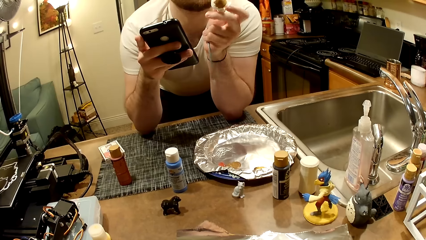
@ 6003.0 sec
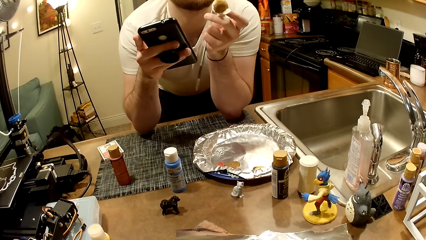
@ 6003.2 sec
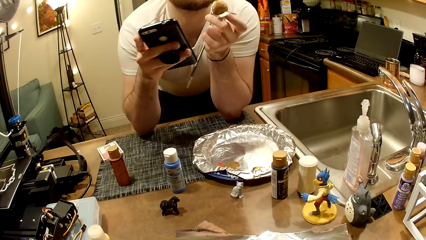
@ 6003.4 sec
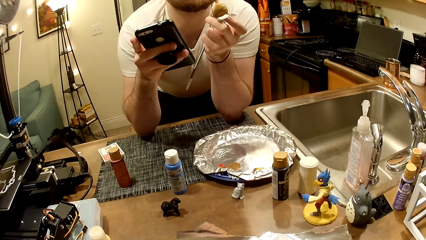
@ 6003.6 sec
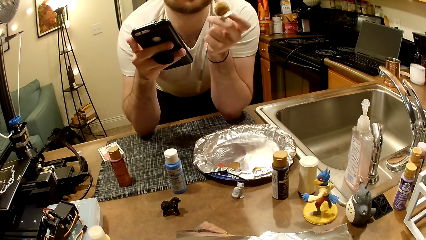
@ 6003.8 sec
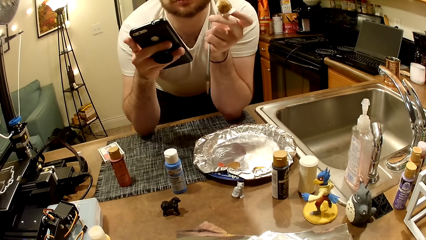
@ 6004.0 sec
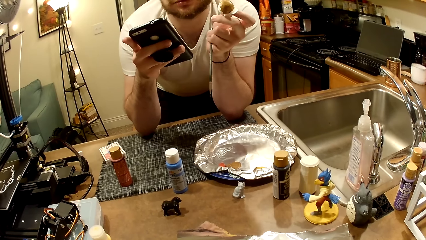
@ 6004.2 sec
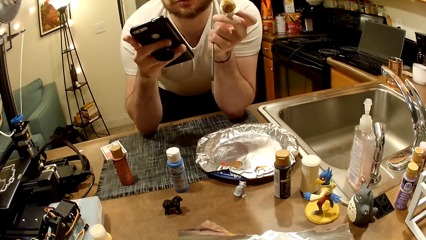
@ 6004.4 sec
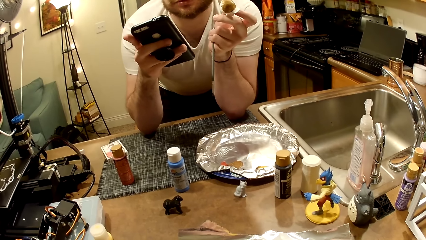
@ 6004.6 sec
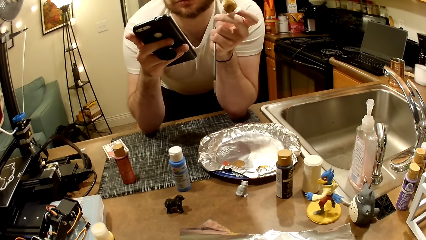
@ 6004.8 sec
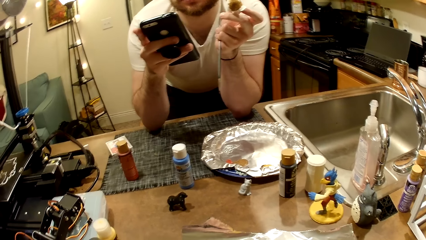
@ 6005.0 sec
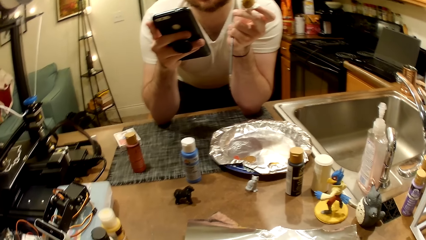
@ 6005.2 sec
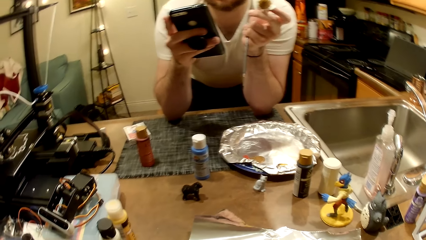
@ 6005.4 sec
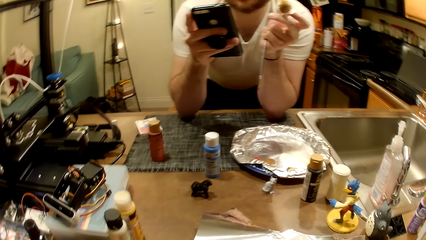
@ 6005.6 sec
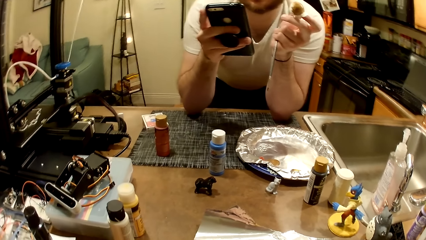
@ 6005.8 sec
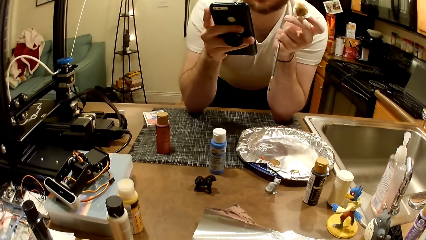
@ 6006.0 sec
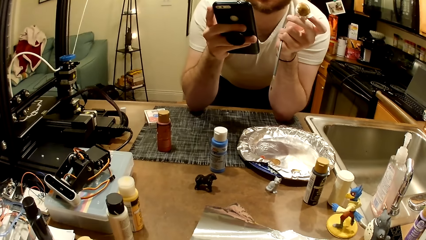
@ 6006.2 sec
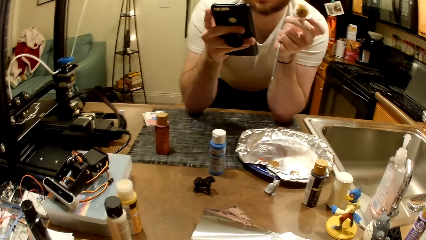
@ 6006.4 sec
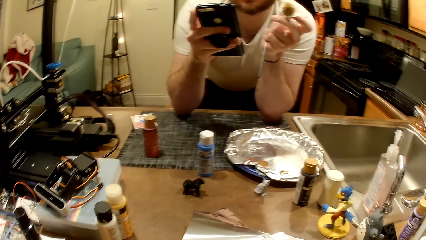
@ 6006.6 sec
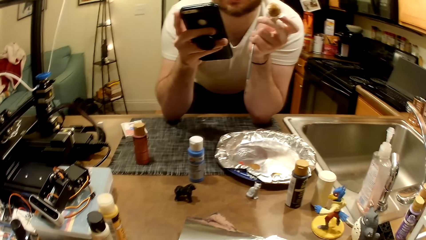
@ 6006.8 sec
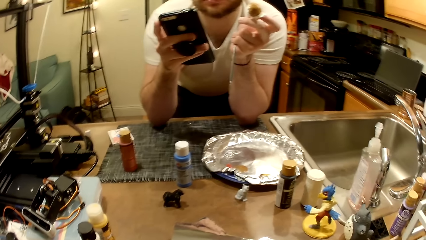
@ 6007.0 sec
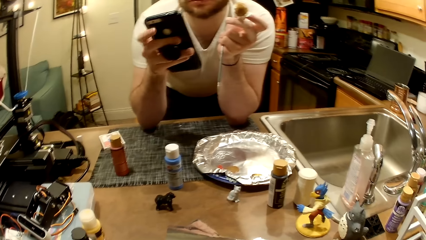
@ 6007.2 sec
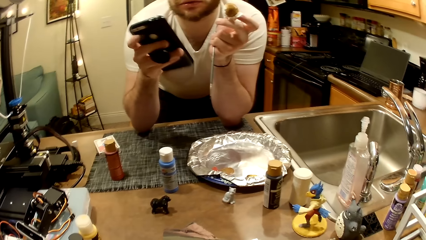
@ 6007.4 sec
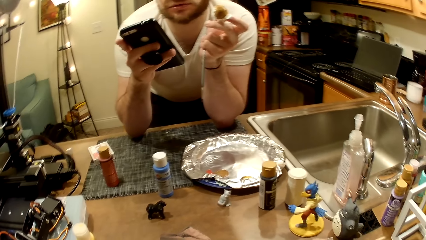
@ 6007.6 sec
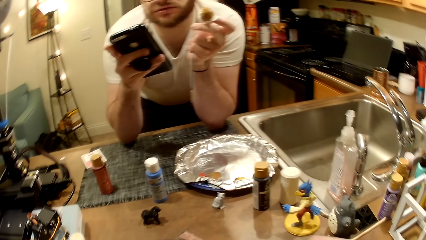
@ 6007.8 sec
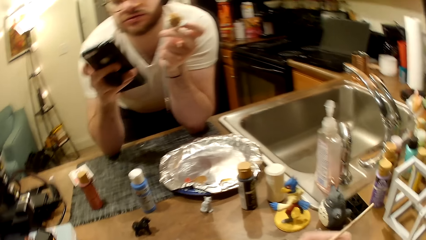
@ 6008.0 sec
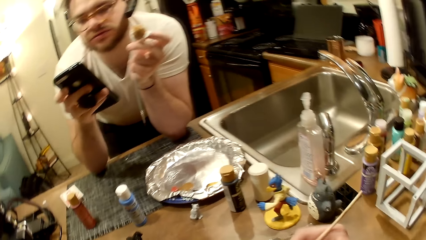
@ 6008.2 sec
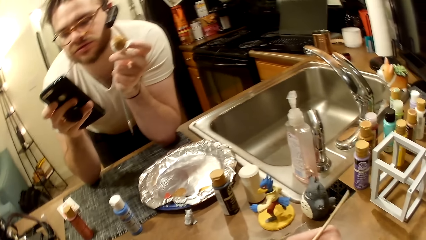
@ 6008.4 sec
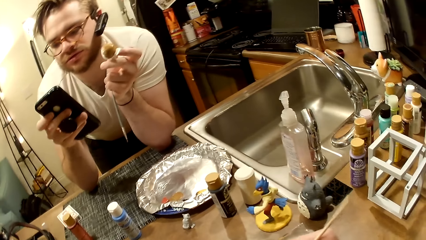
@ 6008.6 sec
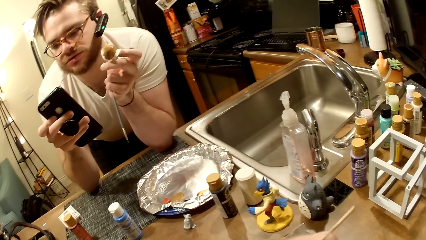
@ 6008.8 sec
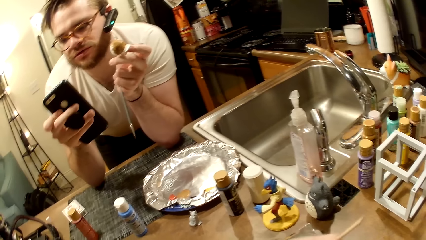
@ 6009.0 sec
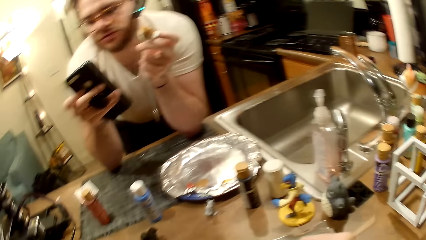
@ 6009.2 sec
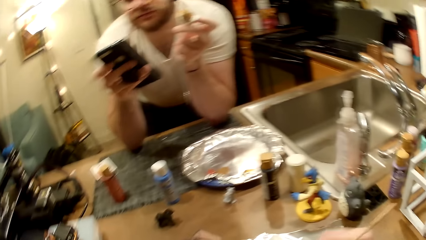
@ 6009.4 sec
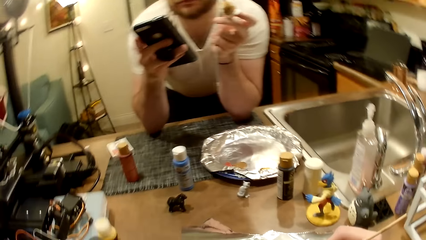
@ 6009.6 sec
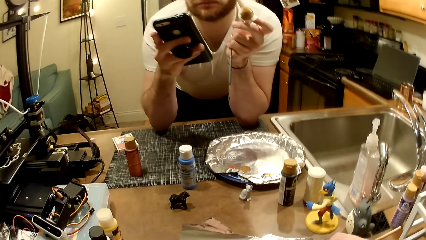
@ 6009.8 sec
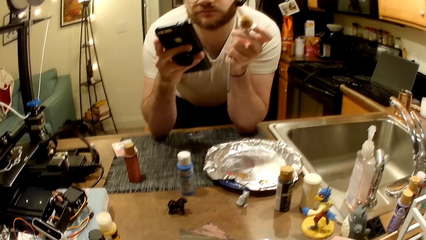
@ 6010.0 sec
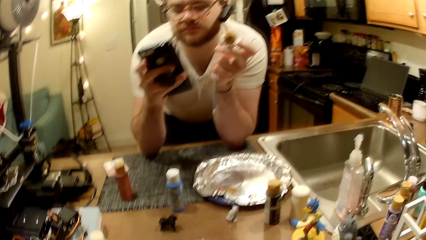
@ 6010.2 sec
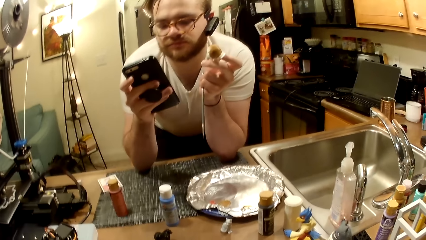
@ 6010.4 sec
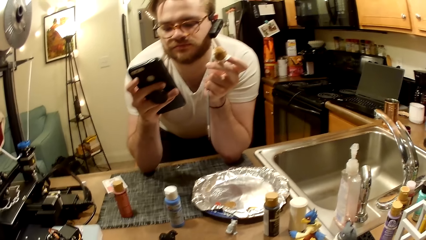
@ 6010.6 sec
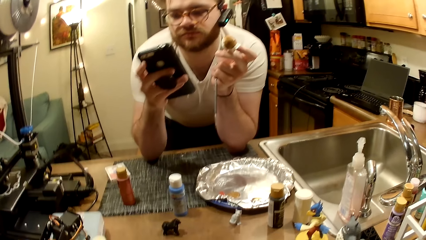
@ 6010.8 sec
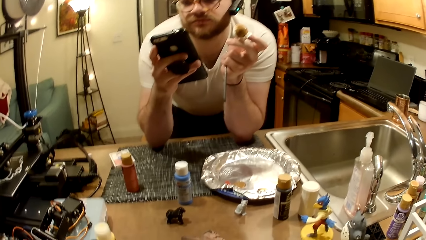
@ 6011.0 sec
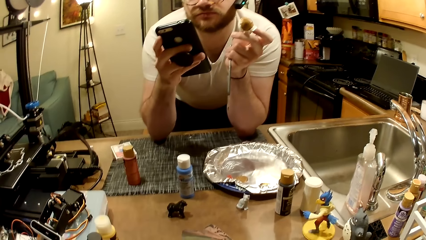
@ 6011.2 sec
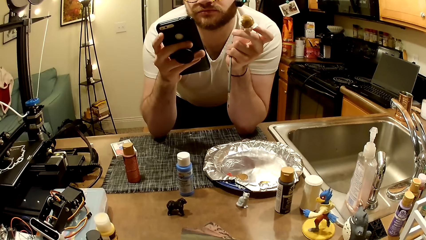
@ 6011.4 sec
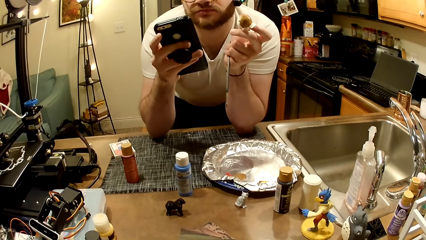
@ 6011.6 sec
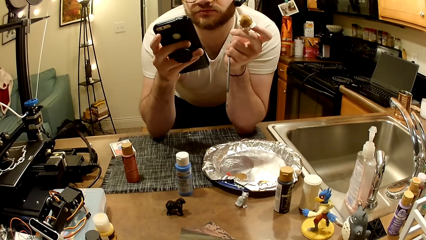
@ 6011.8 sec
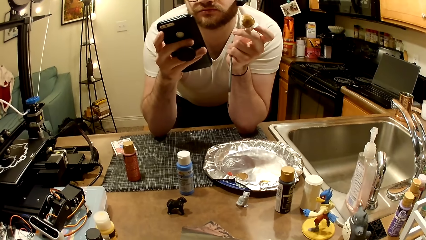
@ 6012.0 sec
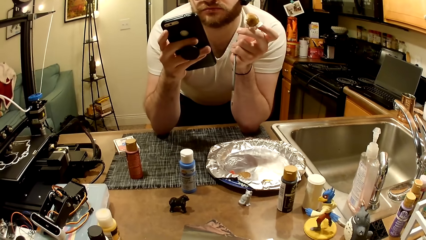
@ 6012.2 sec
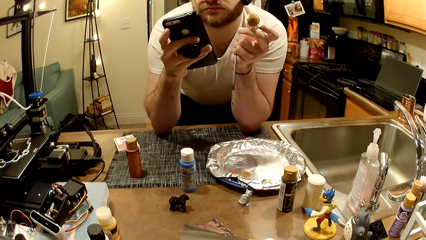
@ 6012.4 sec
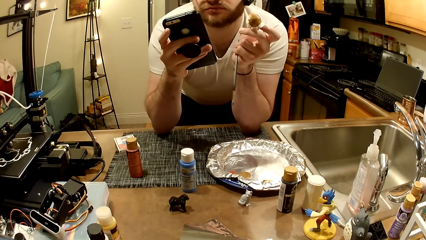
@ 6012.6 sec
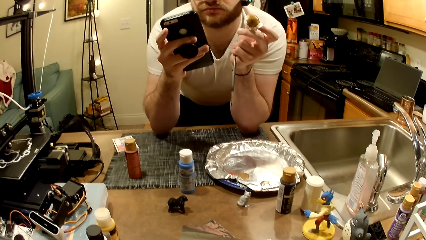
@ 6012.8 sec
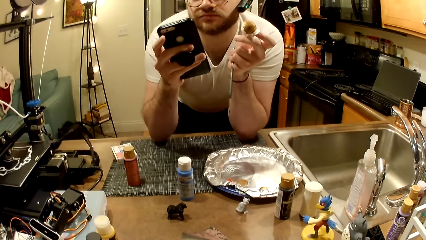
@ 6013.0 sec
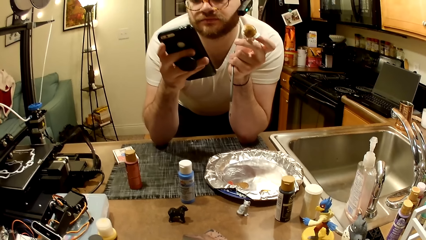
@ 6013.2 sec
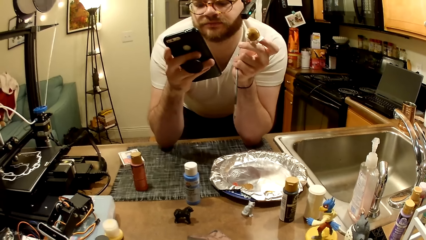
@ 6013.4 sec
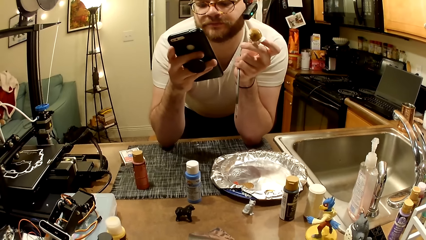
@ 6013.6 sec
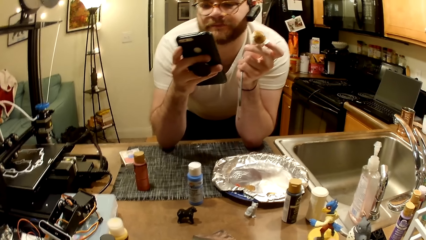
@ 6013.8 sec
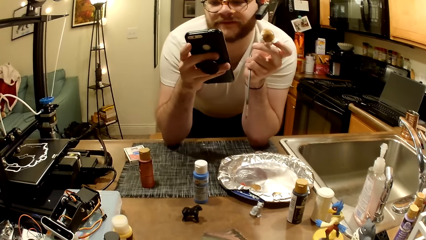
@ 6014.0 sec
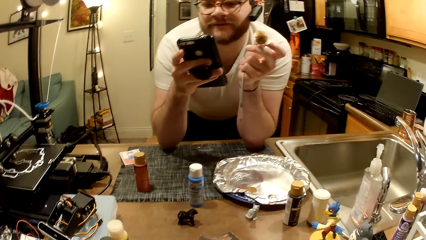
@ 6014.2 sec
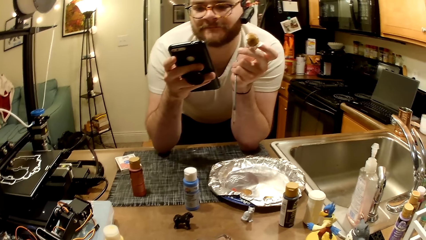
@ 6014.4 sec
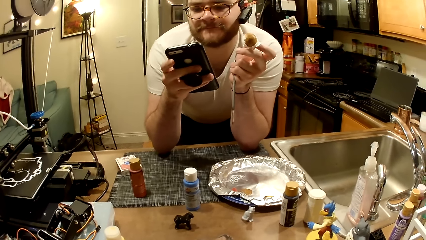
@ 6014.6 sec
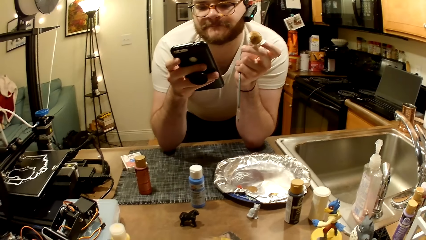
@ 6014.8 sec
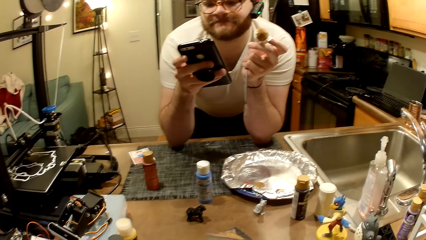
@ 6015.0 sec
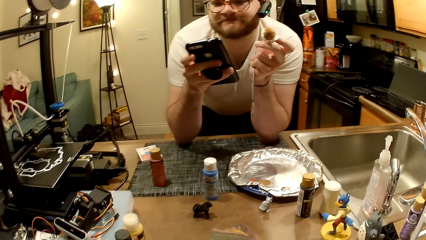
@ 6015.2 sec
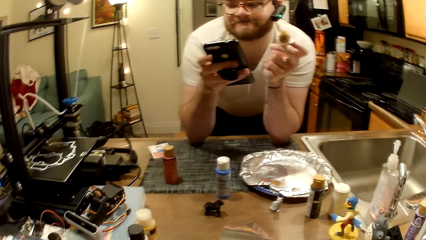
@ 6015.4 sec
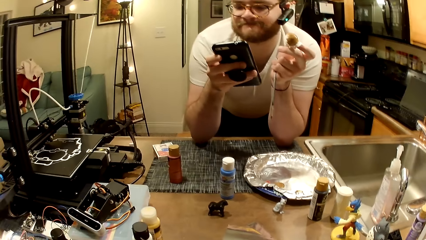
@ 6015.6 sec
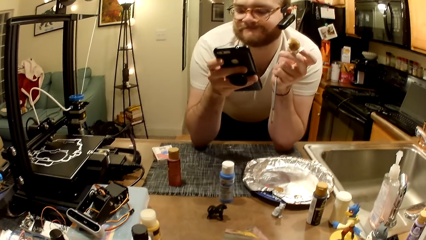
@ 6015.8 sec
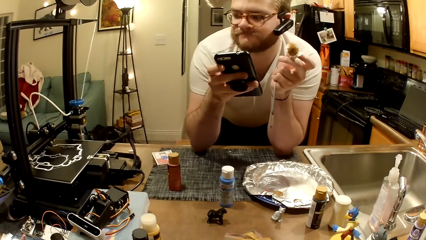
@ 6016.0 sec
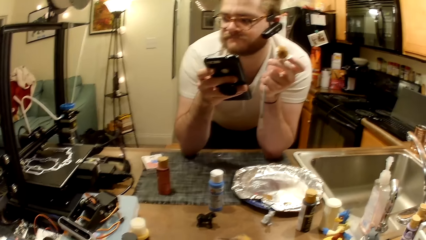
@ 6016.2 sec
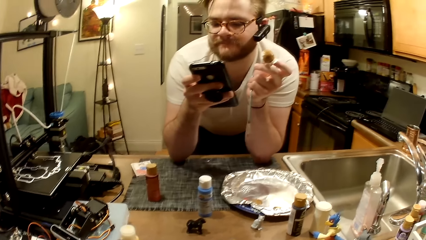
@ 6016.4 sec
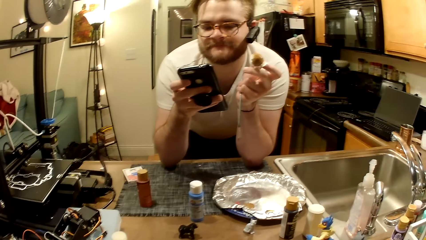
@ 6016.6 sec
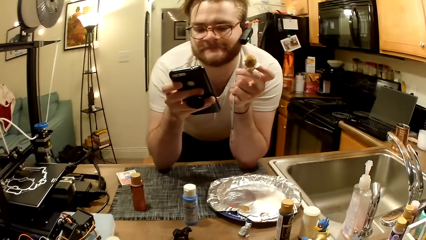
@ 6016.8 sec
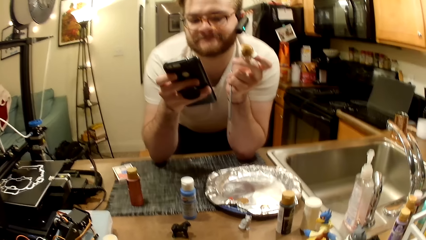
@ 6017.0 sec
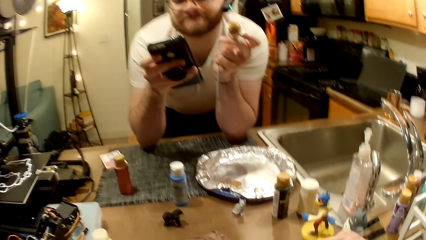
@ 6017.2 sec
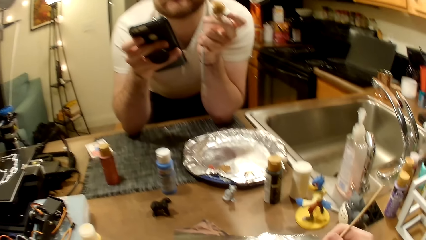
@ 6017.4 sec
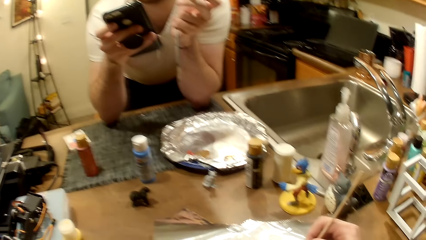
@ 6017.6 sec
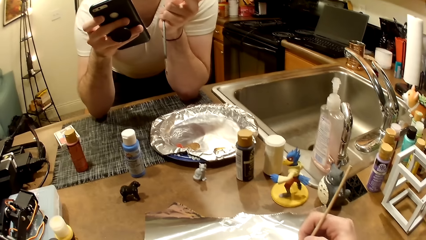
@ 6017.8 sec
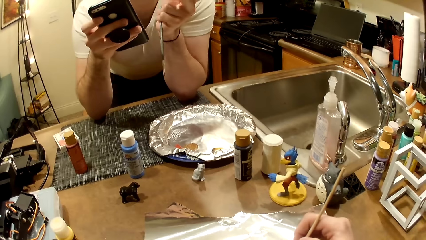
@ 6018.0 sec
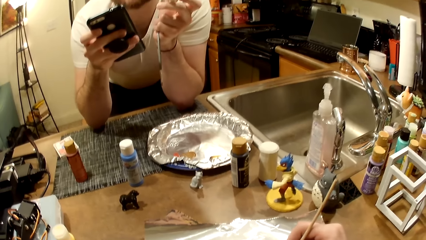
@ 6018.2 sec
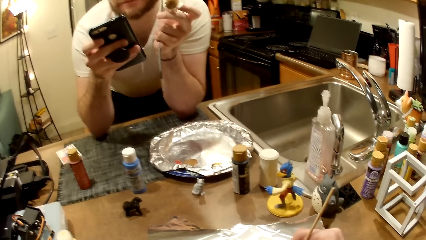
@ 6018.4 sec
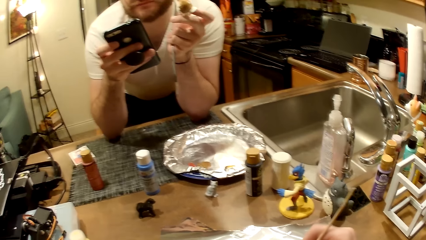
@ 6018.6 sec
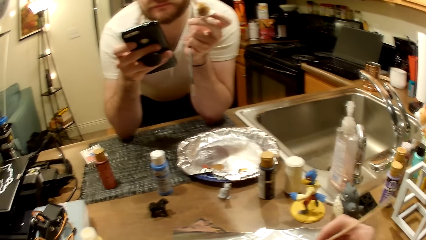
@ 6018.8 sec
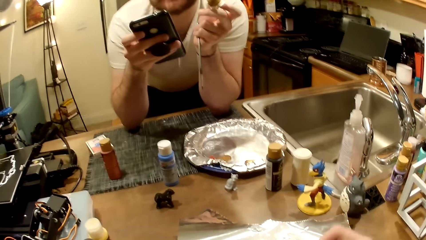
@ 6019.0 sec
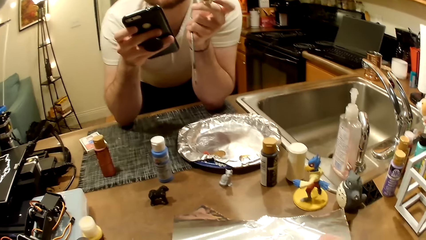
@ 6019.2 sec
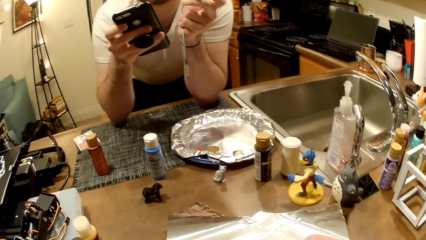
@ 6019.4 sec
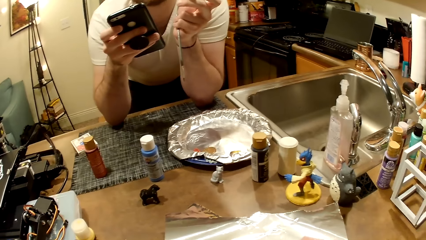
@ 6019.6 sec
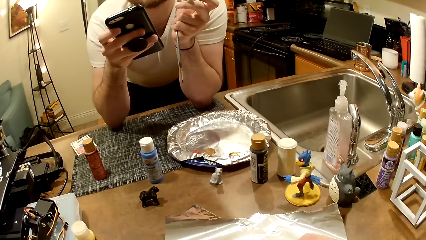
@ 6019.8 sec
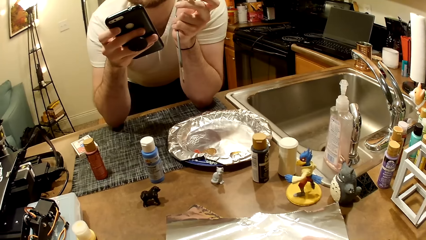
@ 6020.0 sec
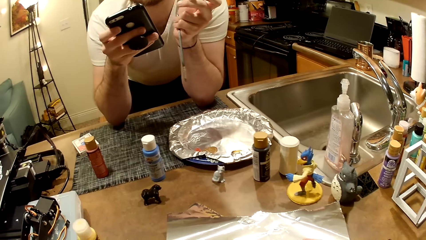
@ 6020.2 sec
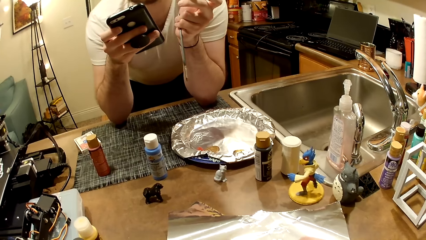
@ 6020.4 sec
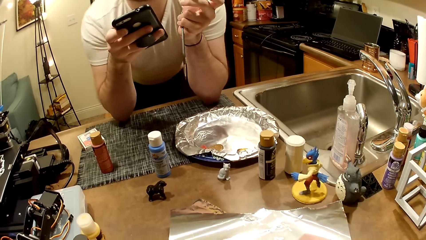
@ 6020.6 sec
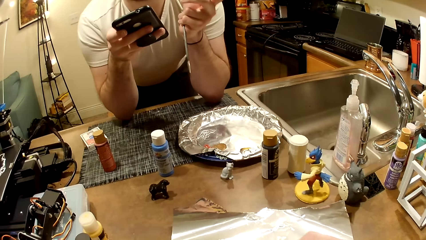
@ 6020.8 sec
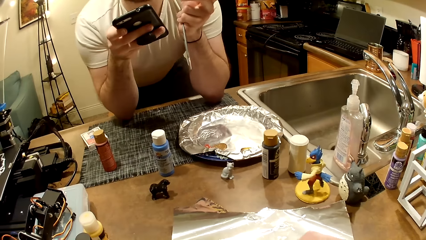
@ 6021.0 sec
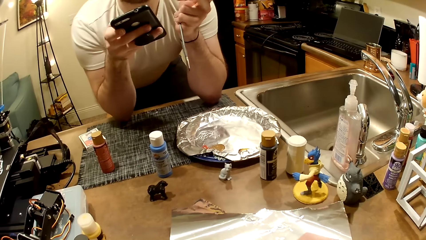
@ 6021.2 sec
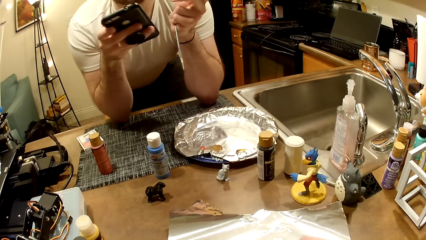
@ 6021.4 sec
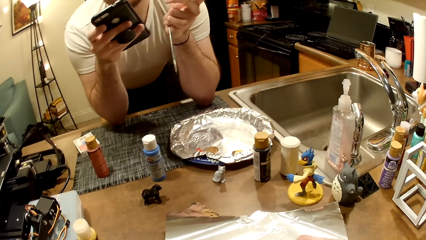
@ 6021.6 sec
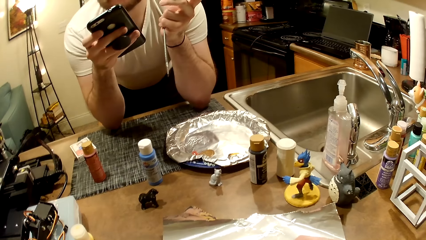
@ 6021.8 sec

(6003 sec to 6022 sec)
The camera wearer paints the bird sculpture with a painting brush. A man scrolls the phone. The camera wearer paints the bird sculpture with the painting brush. The man operates the phone.
